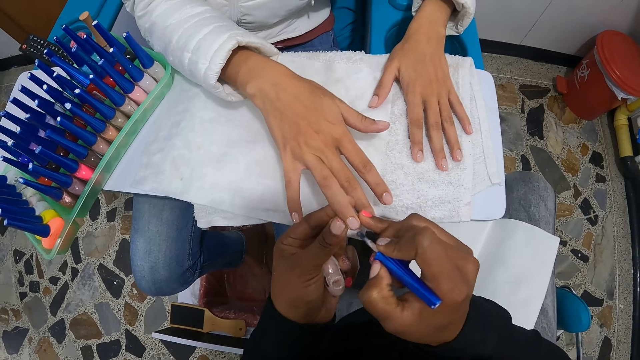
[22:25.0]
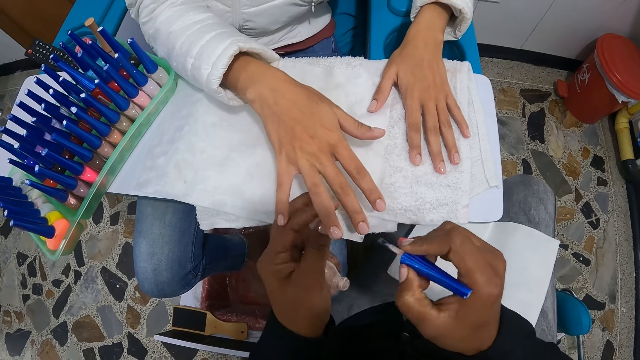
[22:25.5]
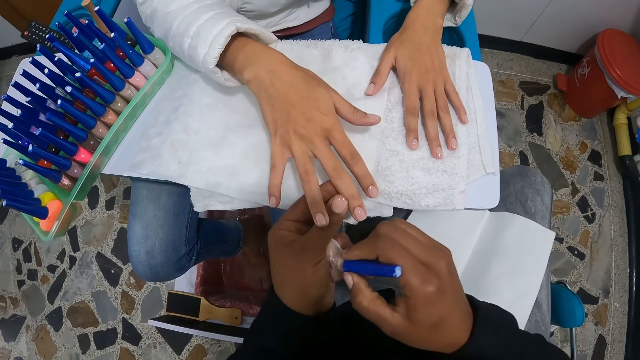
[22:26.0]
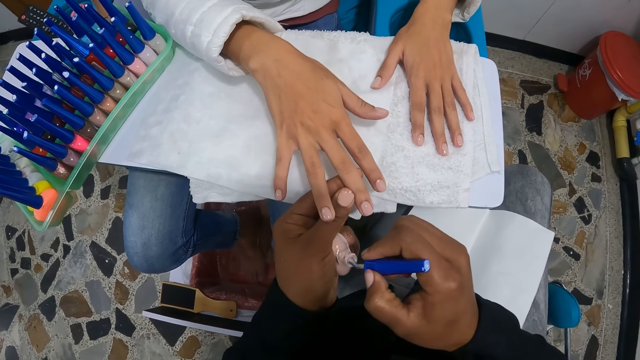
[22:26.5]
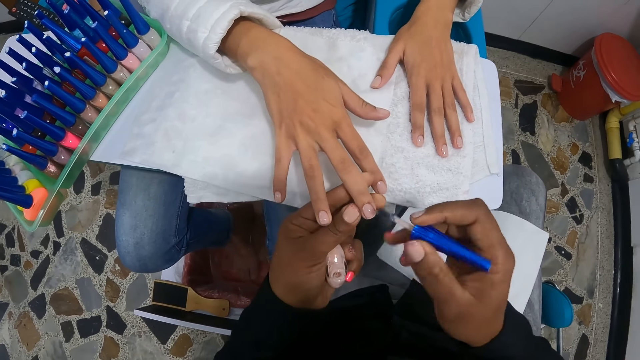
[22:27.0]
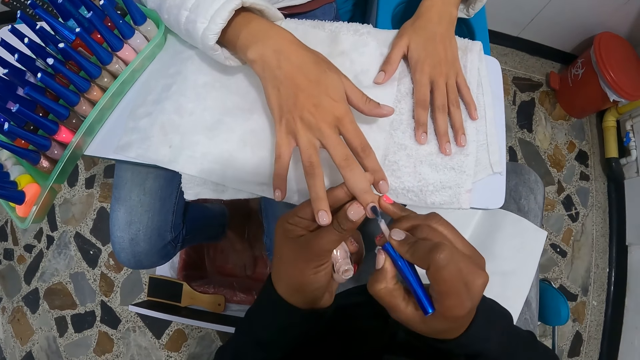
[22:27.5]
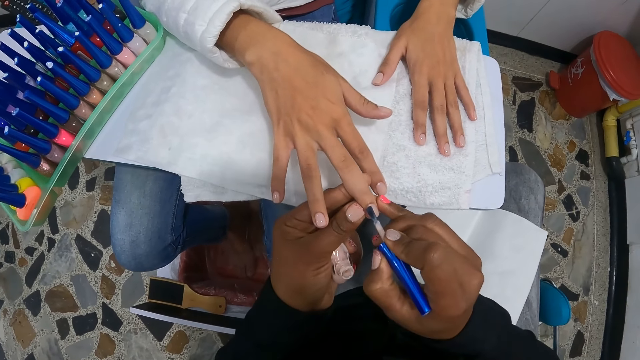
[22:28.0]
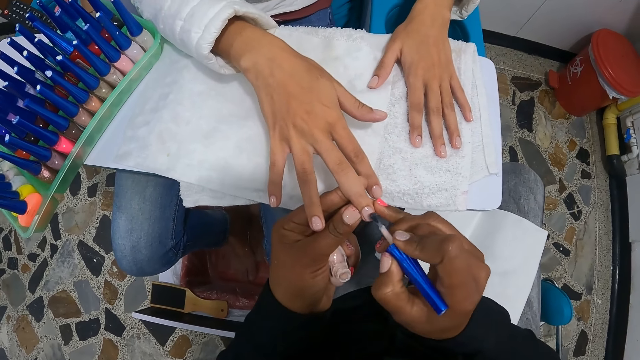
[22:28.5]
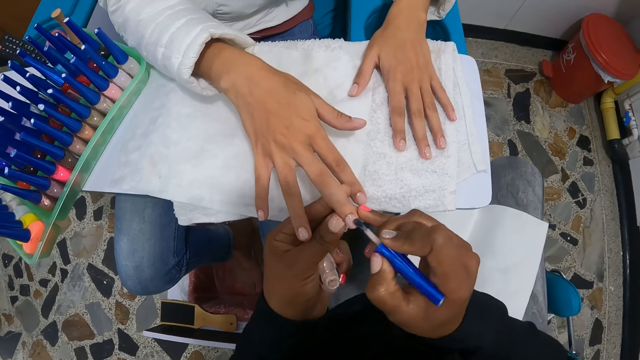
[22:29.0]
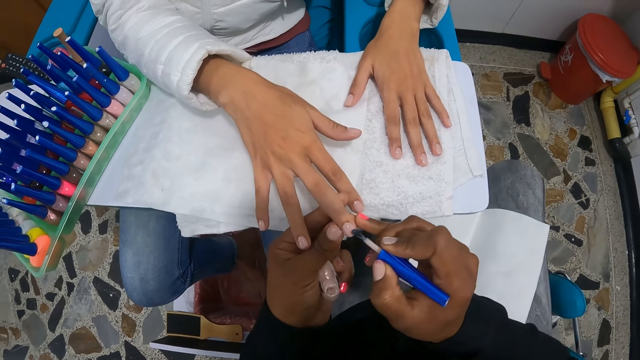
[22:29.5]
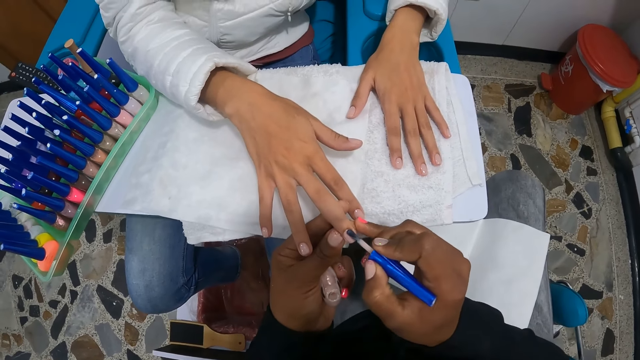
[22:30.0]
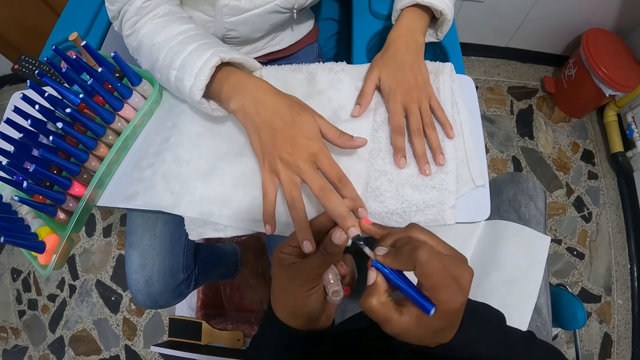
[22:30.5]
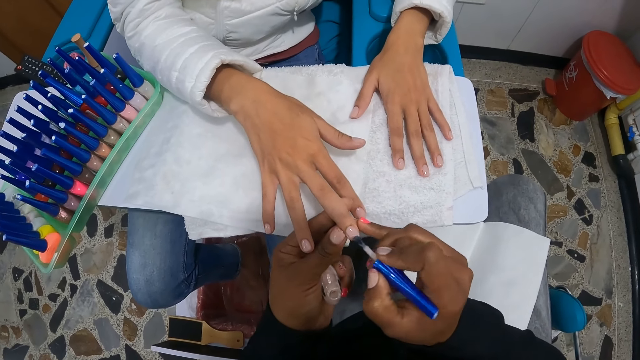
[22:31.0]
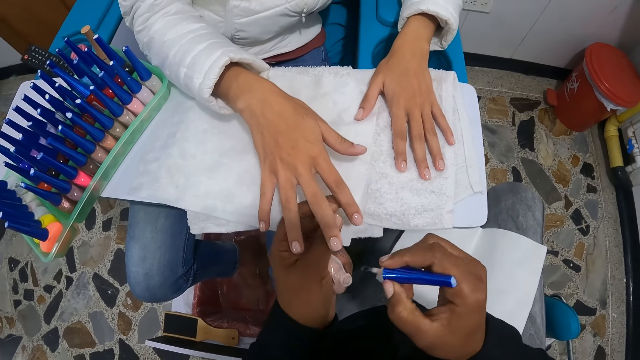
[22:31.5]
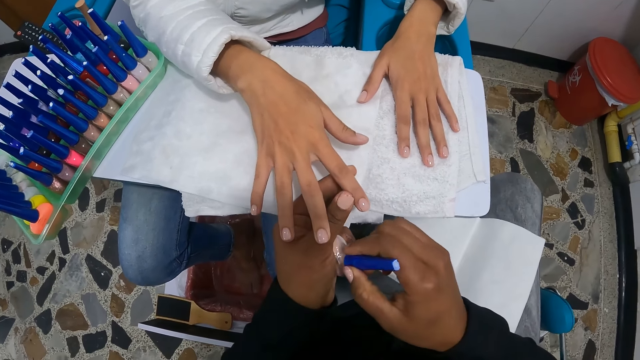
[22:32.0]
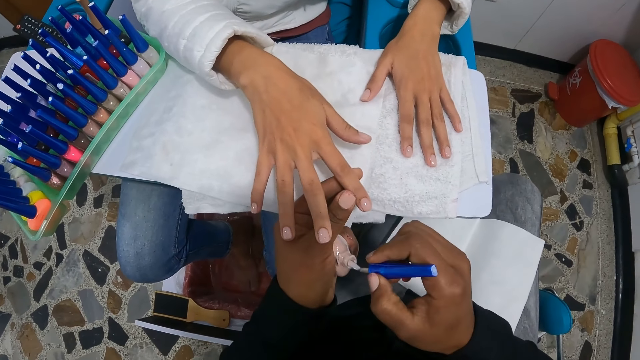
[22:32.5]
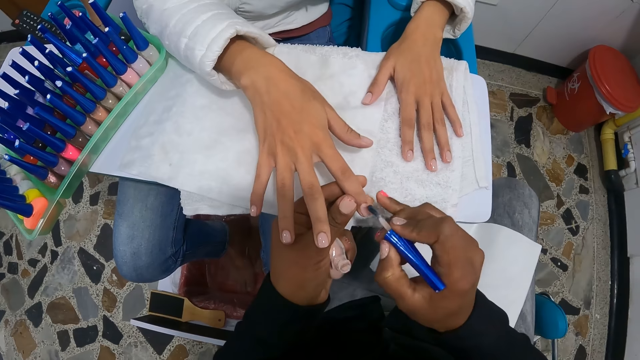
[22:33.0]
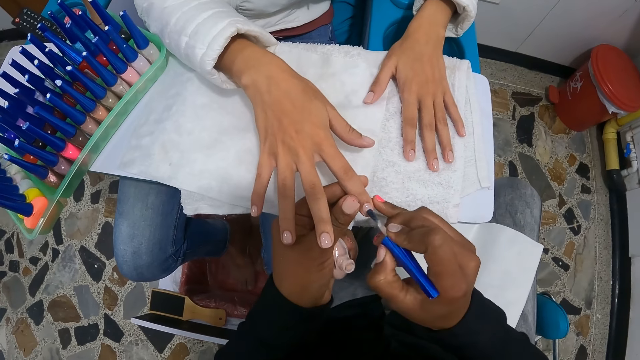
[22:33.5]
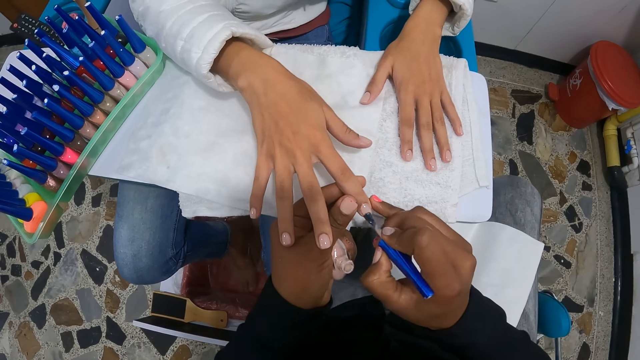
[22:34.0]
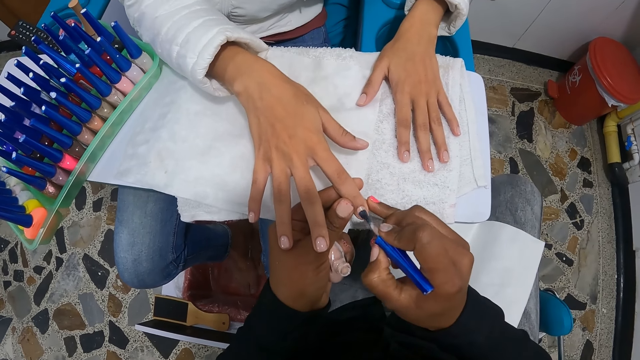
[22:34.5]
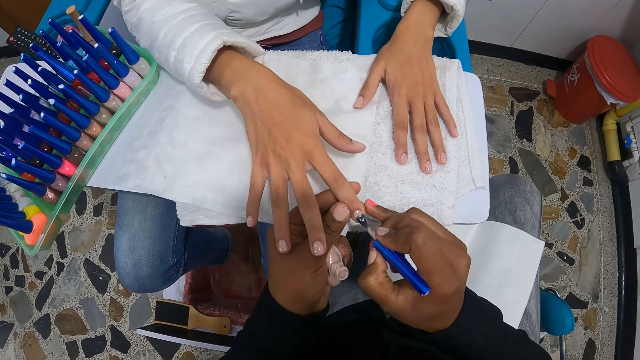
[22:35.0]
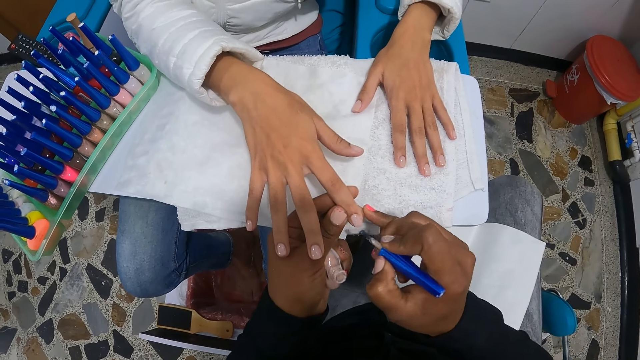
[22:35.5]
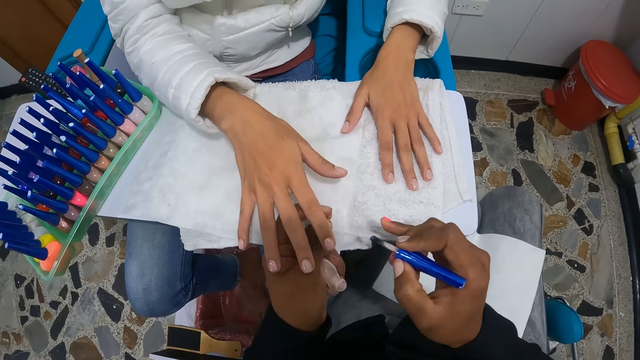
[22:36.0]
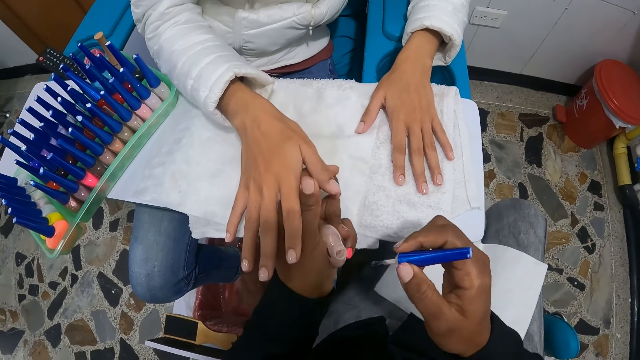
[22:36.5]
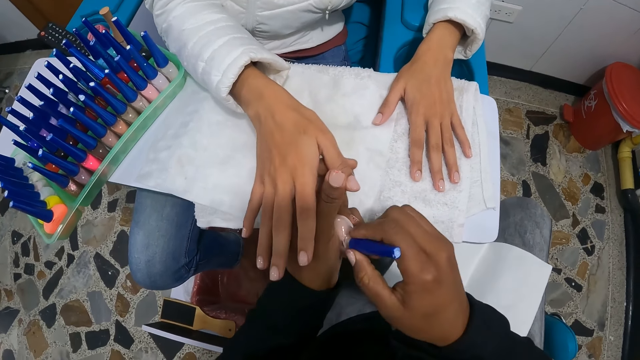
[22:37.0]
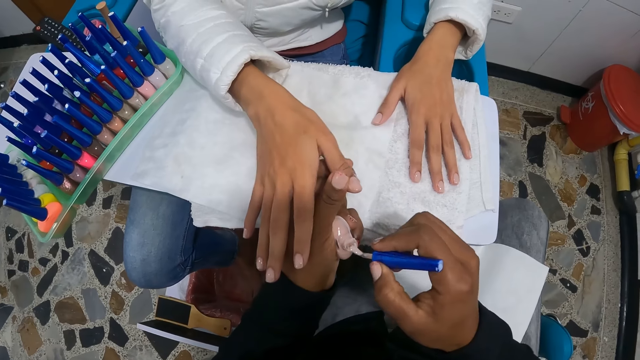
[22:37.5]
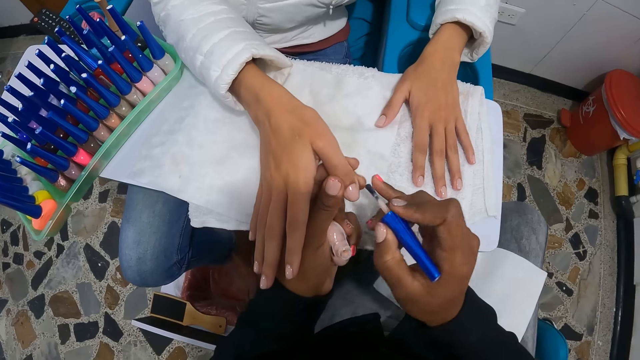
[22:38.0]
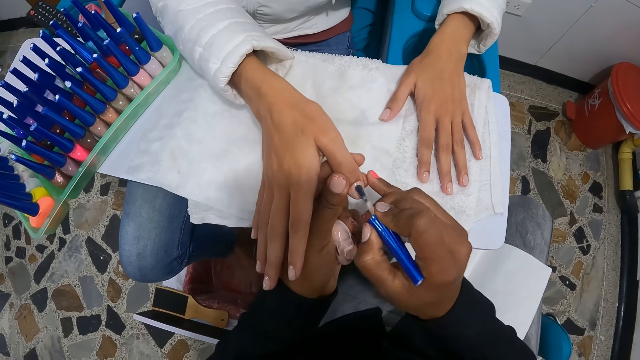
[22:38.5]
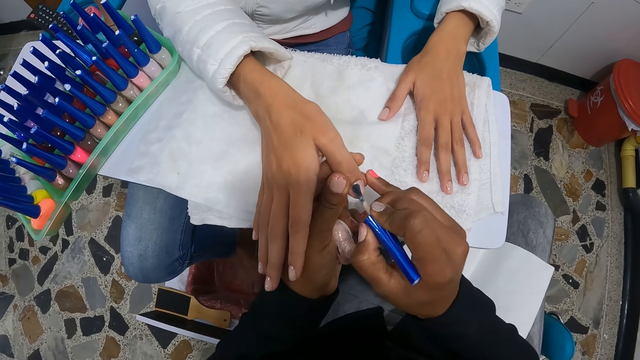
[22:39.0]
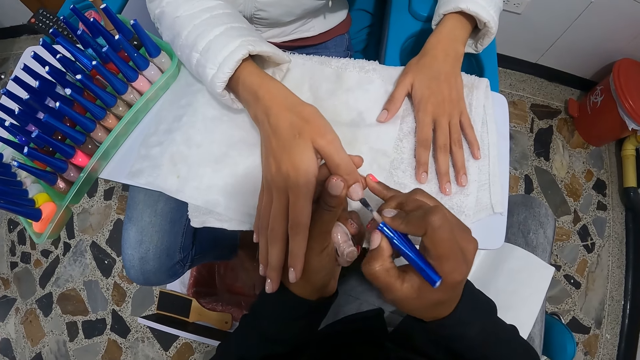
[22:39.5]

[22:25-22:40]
The camera wearer dips the brush into the nail polish container with her right hand. She paints the woman's nails with the nail polish in her right hand. She dips the brush into the nail polish container with her right hand. She paints the woman's nails with the nail polish in her right hand. She dips the brush into the nail polish container with her right hand. She paints the woman's nails with the nail polish in her right hand.

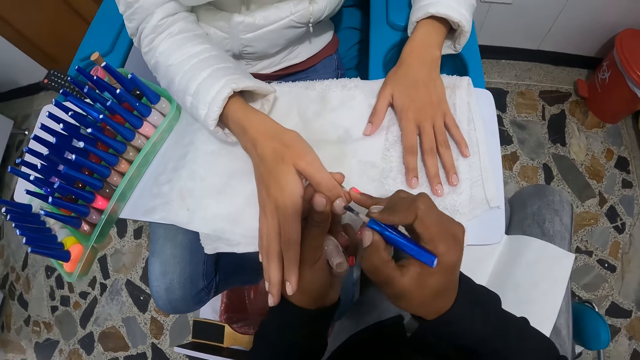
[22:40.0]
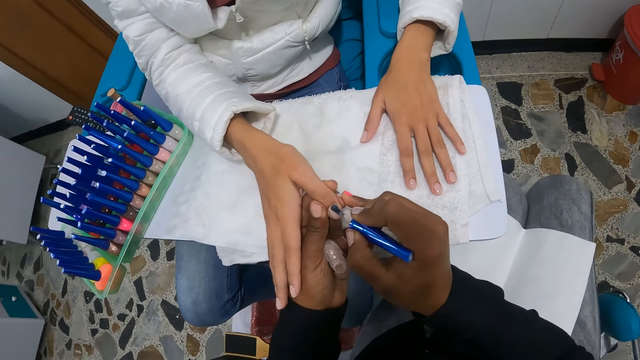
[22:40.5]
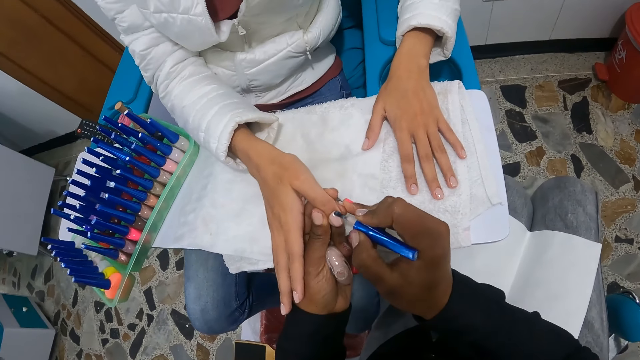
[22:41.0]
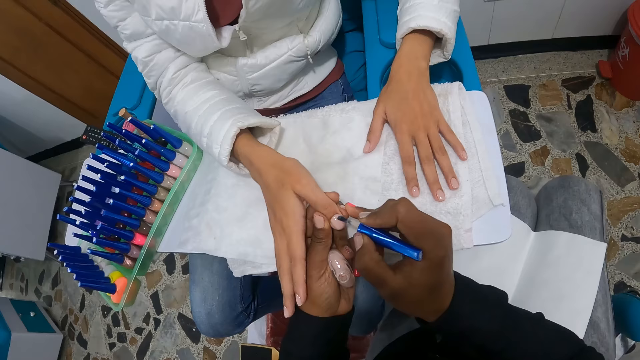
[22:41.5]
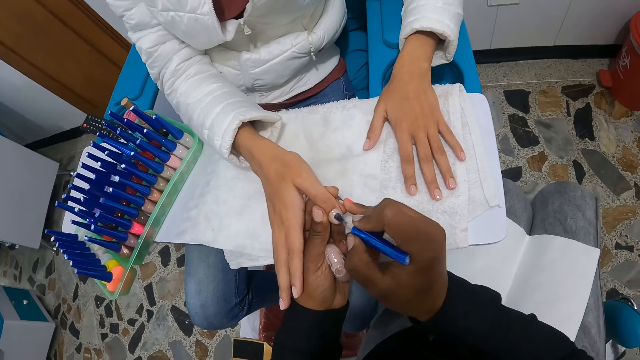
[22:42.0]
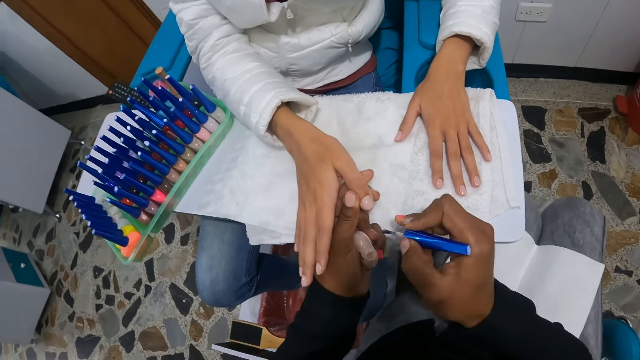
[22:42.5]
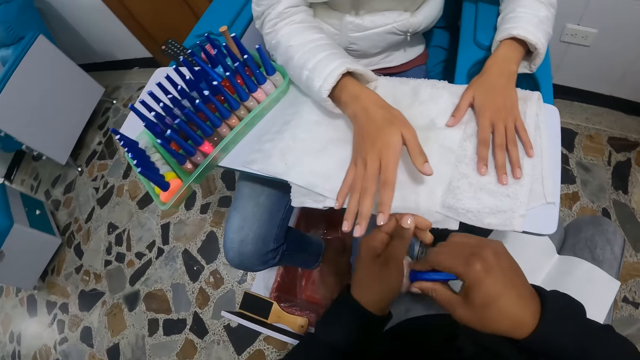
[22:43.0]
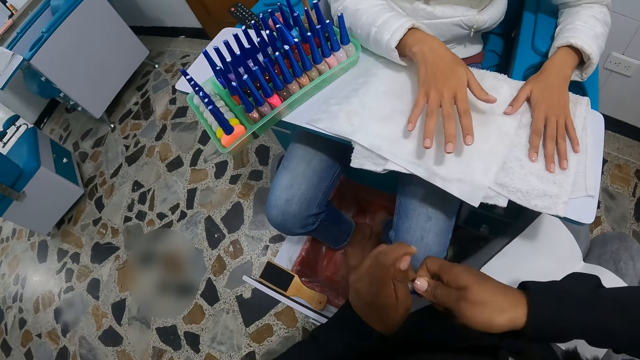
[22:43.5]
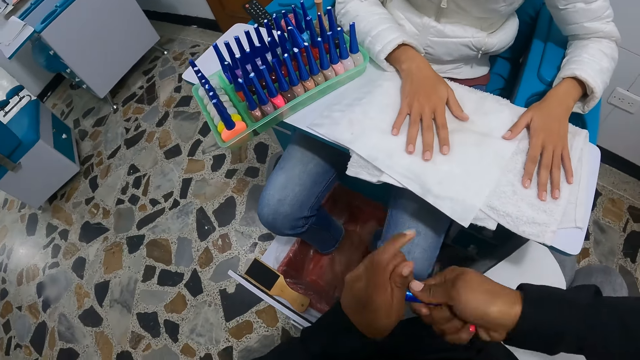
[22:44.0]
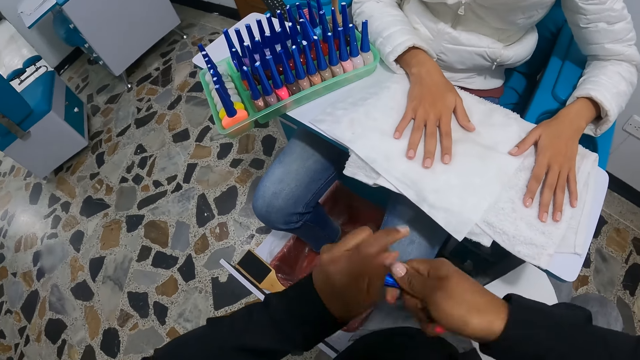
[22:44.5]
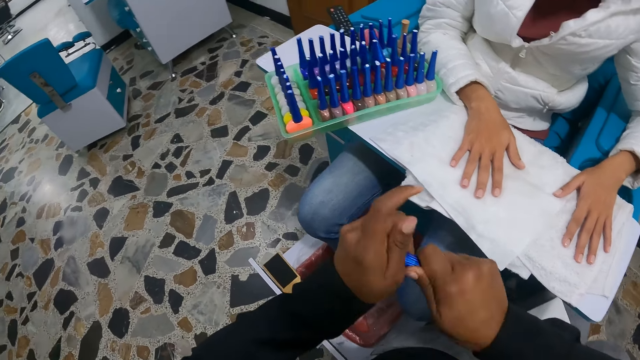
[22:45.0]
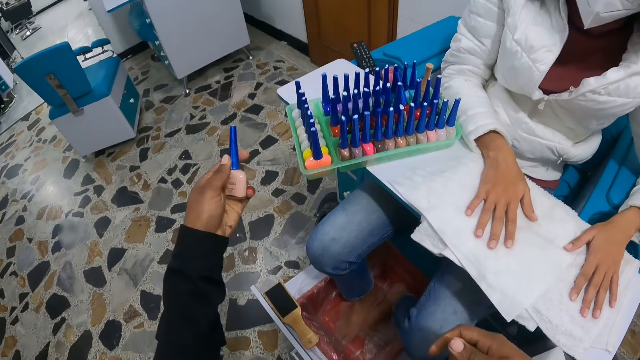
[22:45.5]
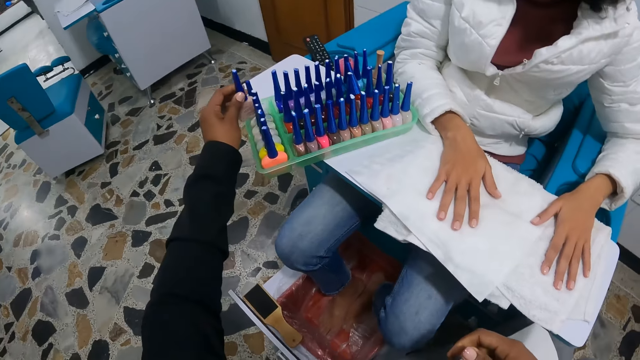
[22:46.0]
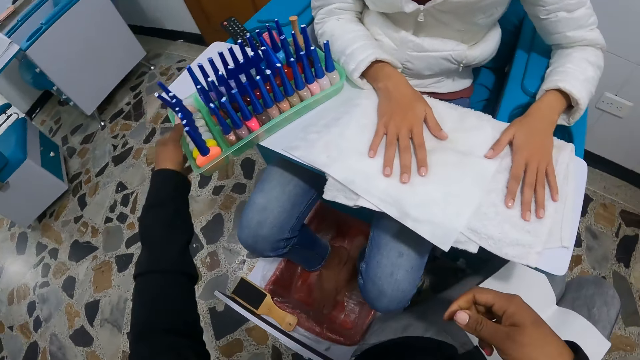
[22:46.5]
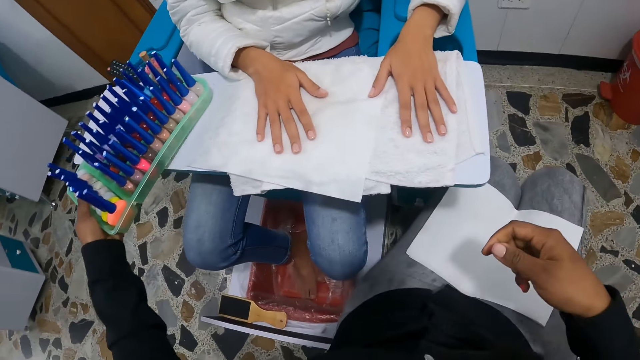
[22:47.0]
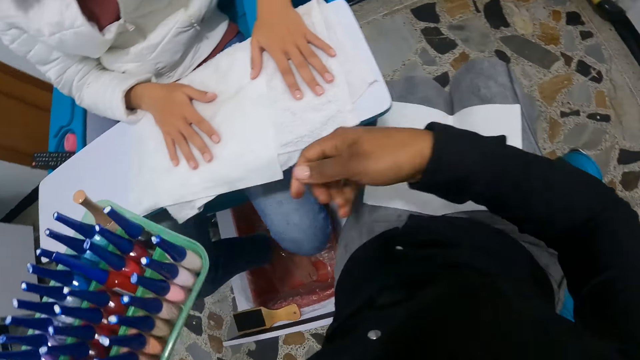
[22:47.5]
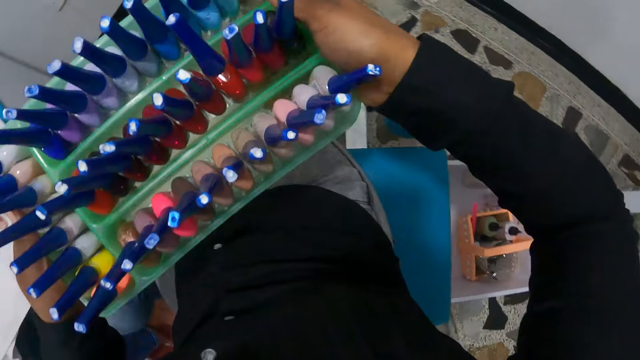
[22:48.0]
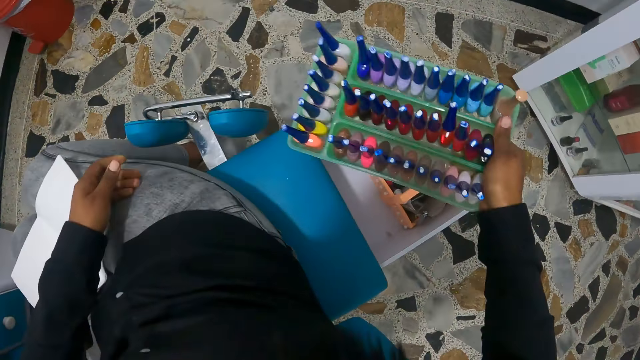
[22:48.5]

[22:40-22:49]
The camera wearer closes the nail polish with both hands. She lifts her right hand from the bottle of nail polish. She places the bottle of nail polish on a tray with her left hand. She picks up the tray from a table with her left hand. She transfers the tray from her left hand to her right hand.
